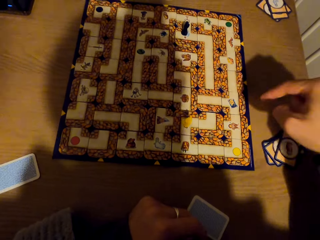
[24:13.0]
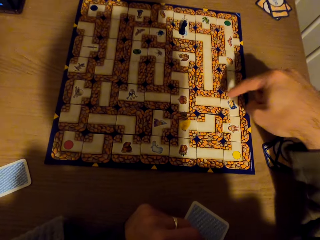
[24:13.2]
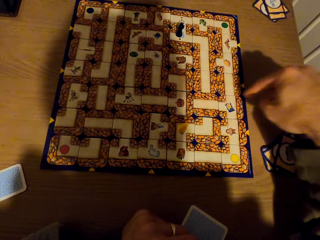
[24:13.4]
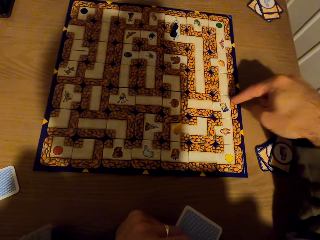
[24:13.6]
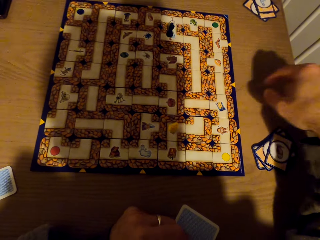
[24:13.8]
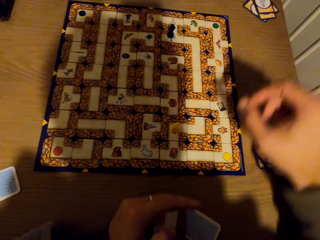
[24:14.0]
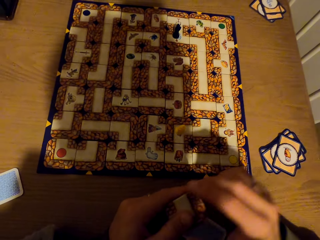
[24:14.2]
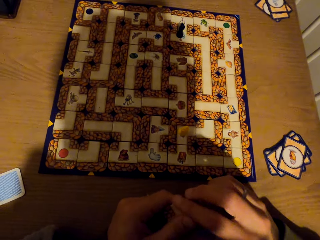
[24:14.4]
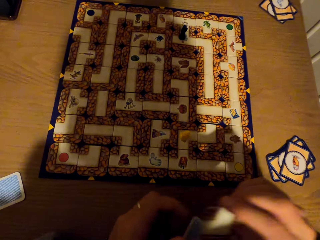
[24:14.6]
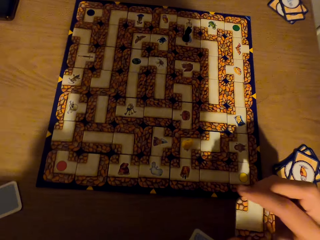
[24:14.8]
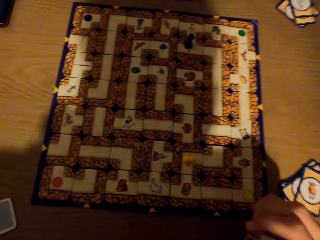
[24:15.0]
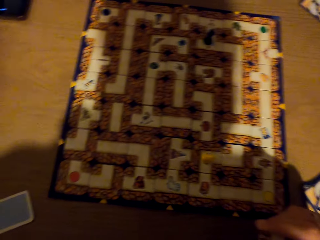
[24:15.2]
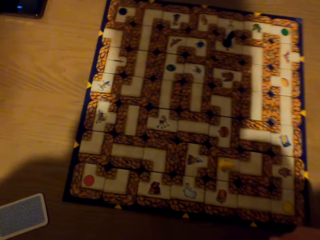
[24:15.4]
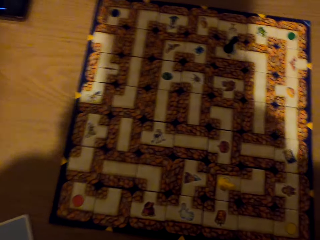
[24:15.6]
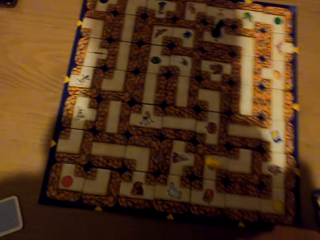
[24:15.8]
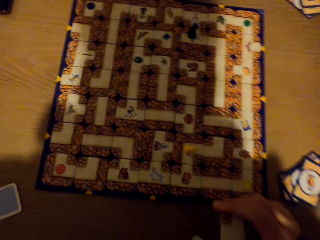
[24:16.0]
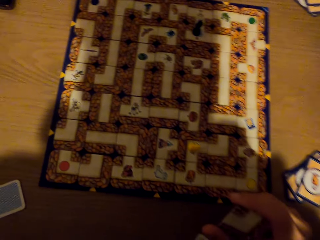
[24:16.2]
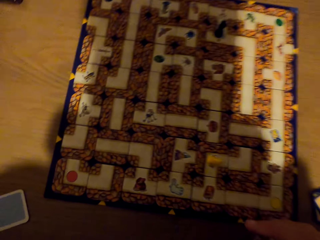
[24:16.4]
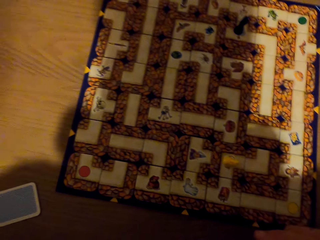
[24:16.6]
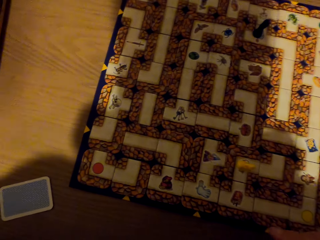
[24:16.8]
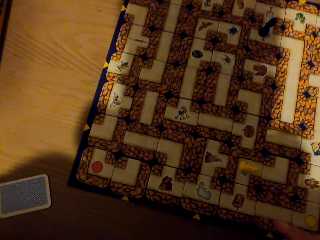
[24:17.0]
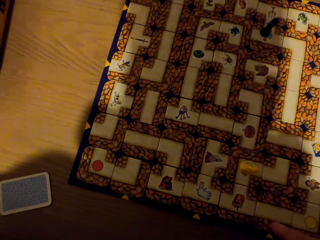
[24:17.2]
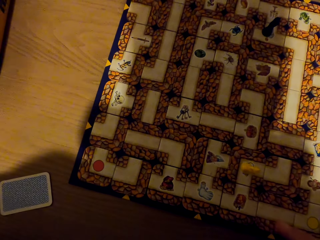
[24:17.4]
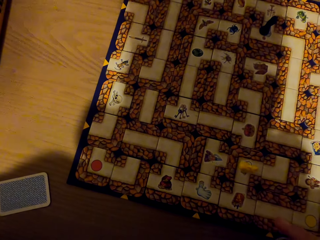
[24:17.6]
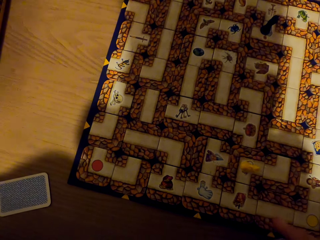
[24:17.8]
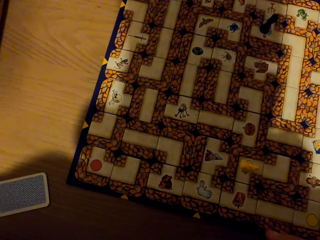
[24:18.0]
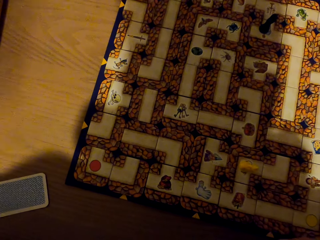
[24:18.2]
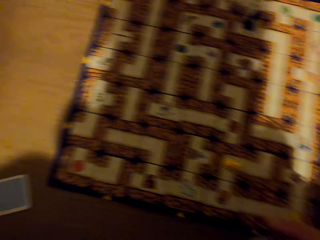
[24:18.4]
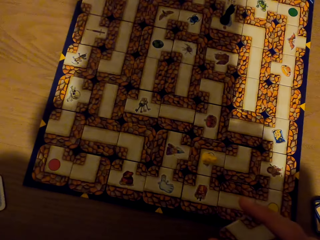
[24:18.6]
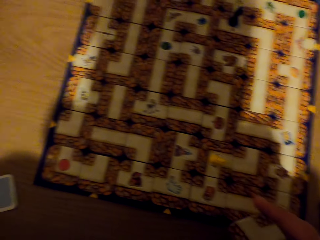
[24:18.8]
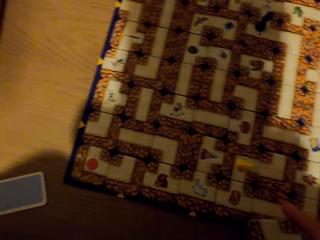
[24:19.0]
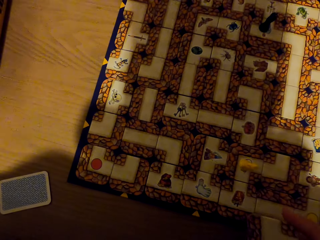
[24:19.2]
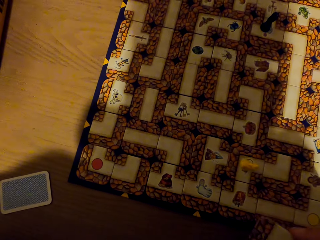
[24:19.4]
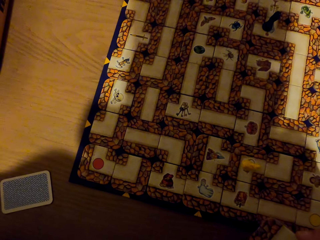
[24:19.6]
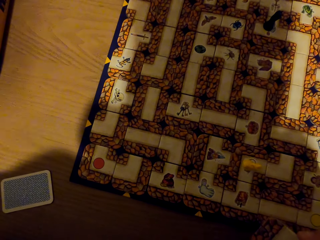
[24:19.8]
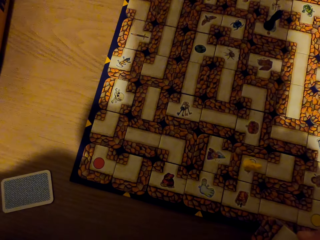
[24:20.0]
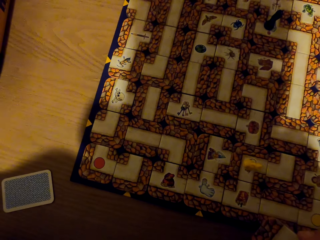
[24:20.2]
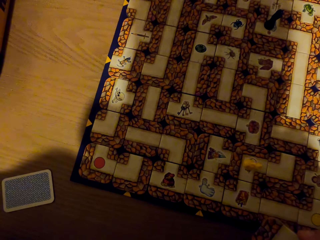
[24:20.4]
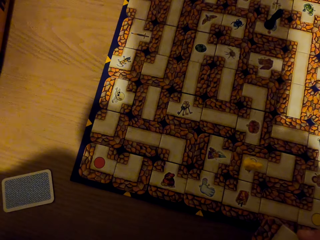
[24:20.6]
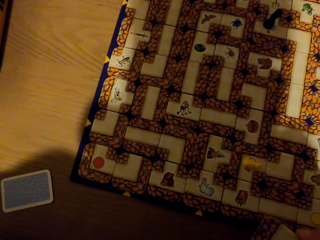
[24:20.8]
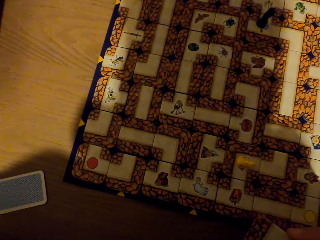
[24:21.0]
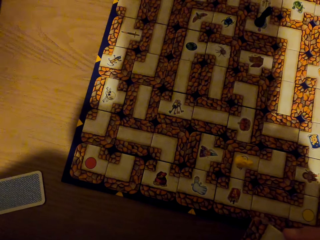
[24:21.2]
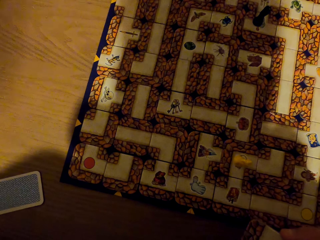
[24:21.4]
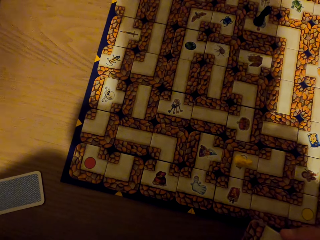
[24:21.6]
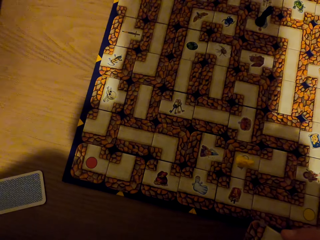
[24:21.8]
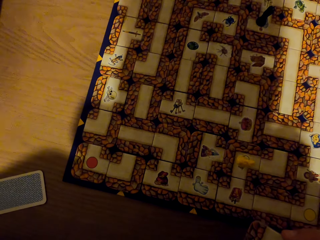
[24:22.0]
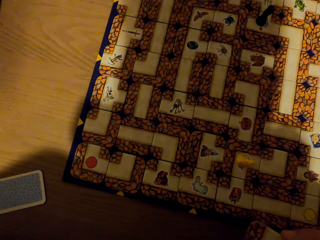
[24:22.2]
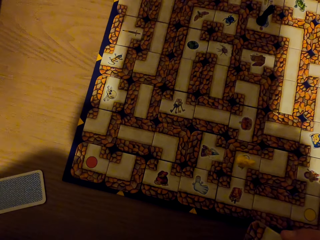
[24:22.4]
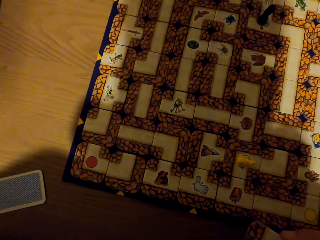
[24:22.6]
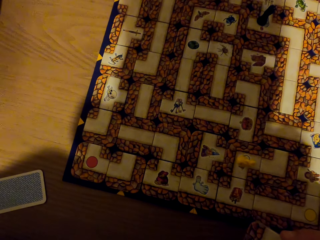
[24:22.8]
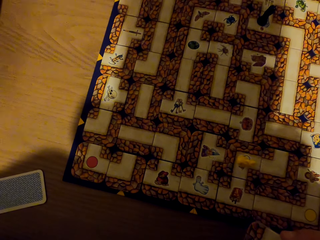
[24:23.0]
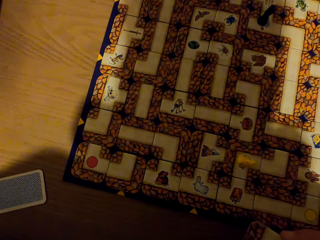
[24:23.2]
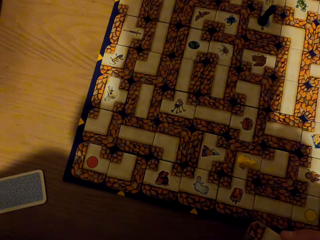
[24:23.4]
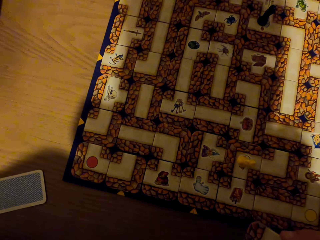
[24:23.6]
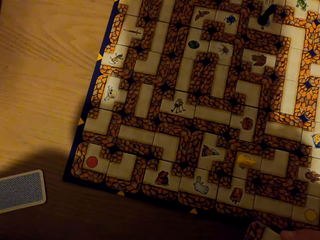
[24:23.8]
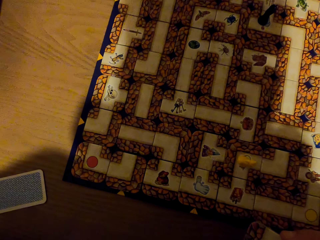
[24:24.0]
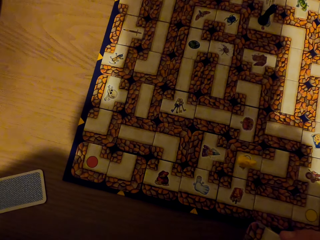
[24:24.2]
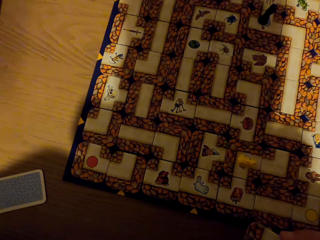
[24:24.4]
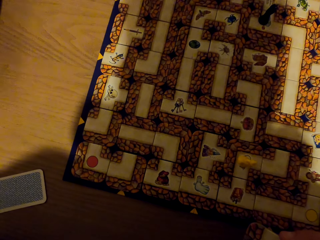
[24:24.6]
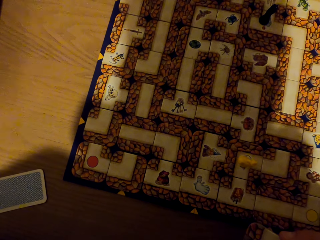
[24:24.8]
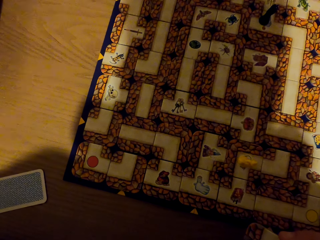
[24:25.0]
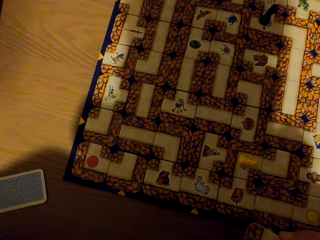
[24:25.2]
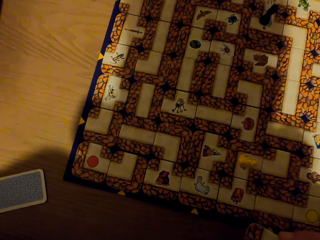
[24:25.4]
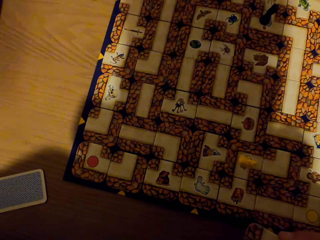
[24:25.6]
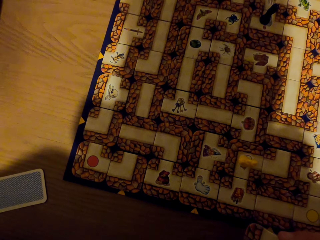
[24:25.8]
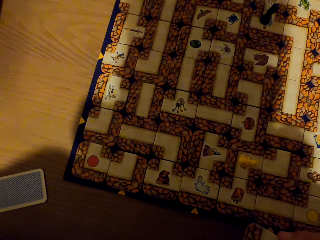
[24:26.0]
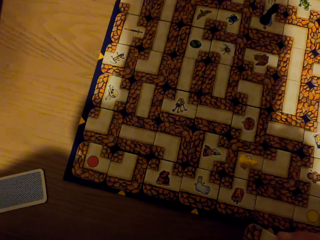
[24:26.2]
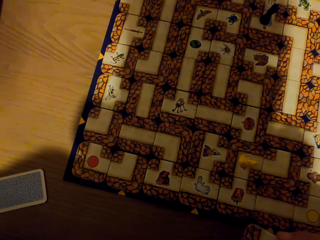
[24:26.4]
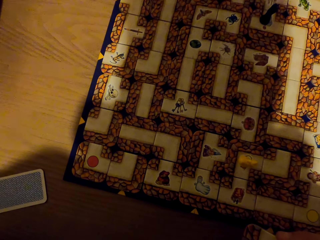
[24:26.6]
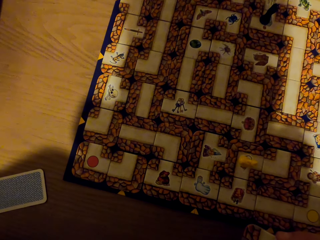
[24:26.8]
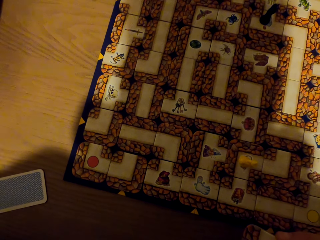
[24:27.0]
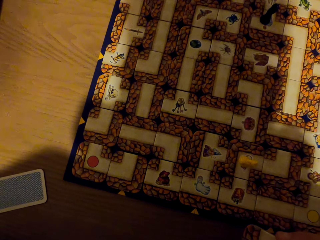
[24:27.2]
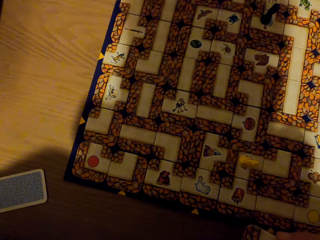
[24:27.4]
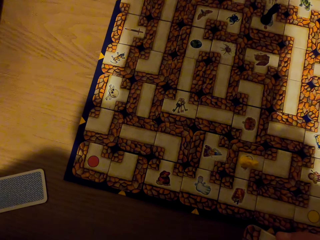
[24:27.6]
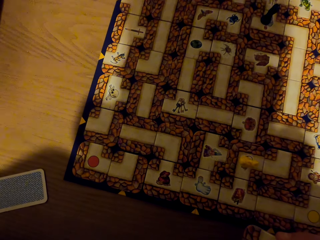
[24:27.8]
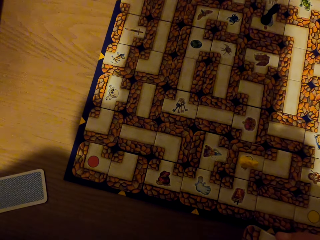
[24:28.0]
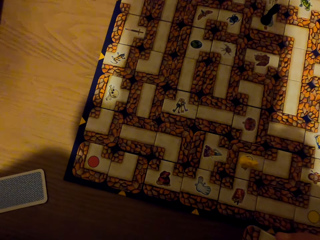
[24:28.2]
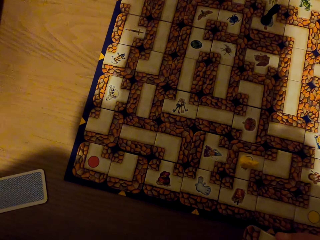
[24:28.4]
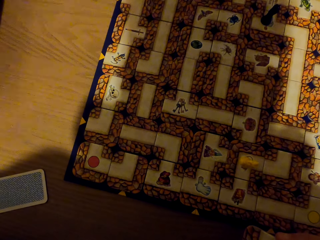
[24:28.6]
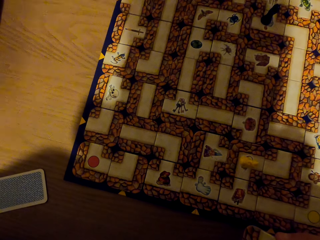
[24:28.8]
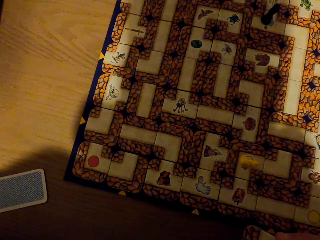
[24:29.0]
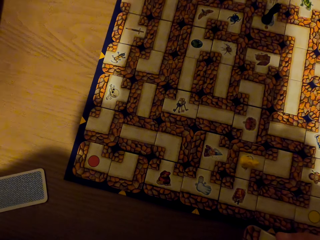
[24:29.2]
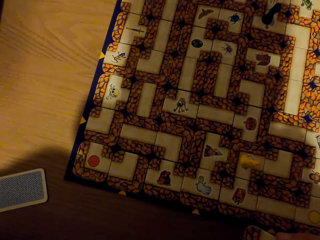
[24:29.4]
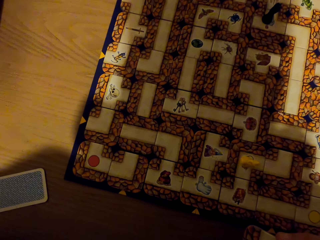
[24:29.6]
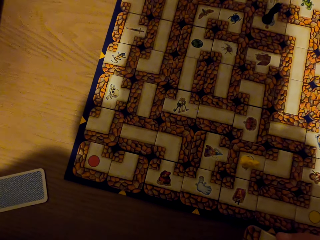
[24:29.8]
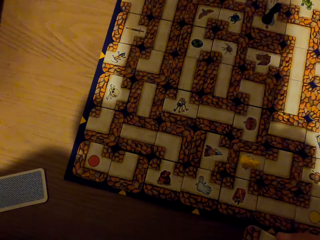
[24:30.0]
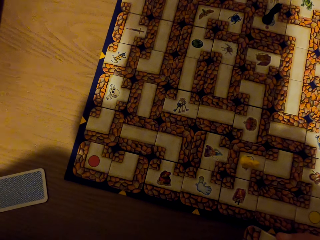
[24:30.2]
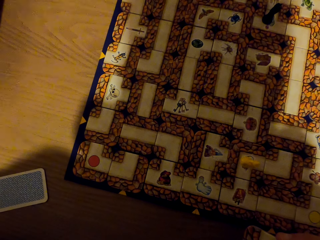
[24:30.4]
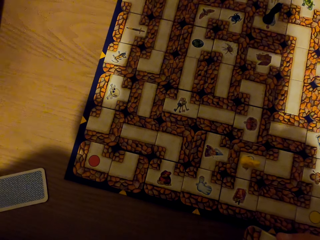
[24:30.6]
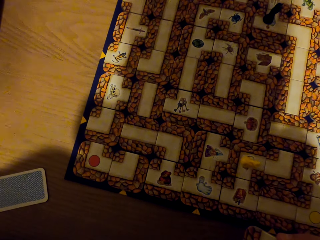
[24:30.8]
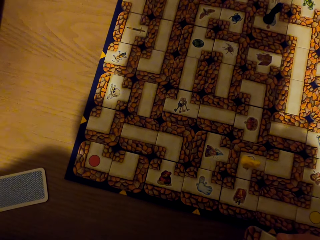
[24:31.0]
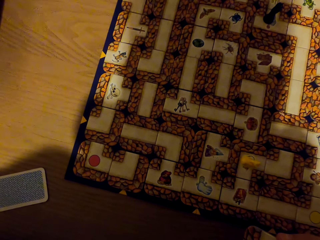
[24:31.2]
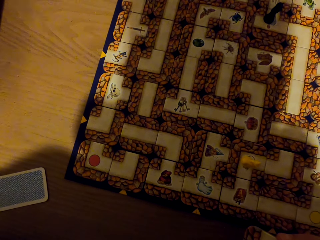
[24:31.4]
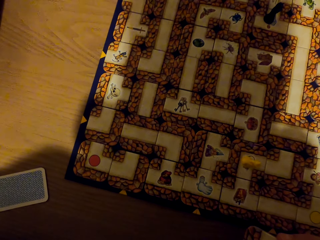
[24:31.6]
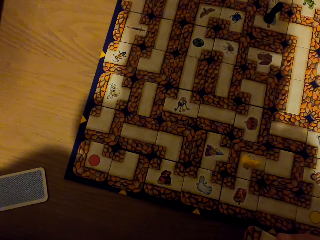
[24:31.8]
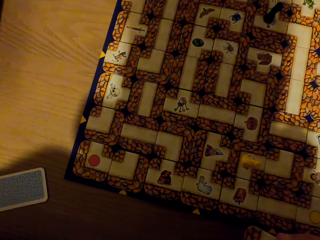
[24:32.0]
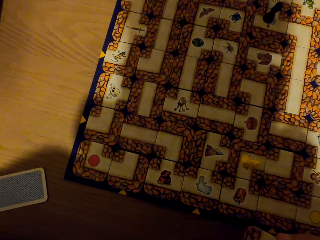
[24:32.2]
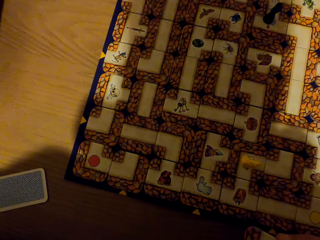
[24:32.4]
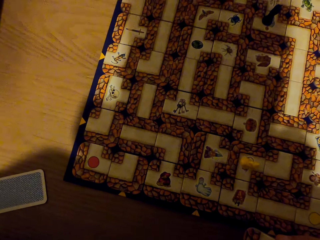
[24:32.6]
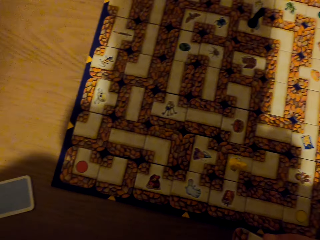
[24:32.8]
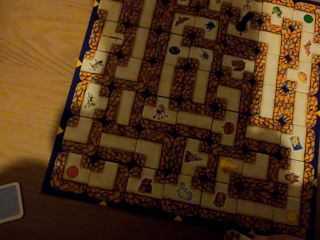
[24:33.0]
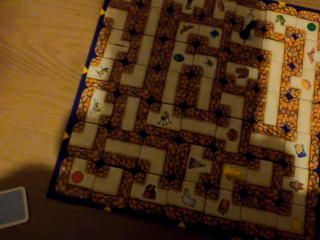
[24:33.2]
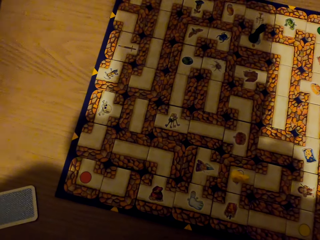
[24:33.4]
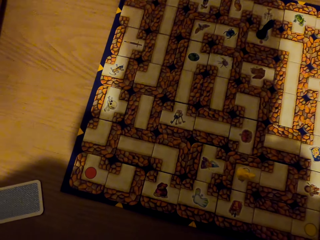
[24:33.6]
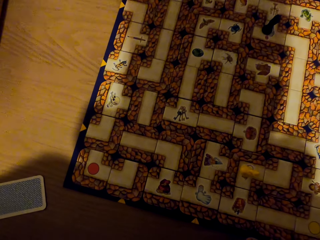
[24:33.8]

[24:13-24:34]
The camera wearer points on the labyrinth cards with a right hand finger. They play a chess game. They exchange the card to the right hand. They look at the labyrinth board. They stare at the chess board.
